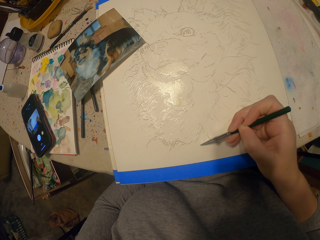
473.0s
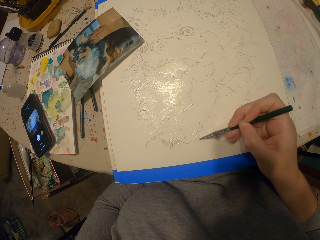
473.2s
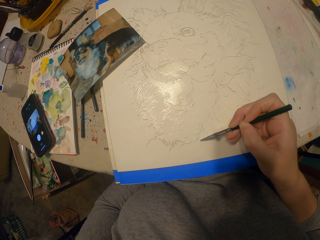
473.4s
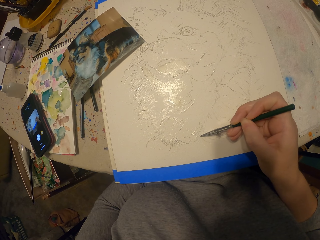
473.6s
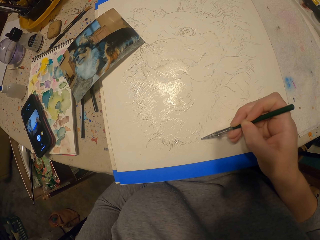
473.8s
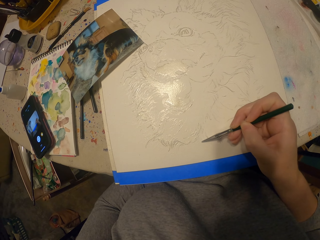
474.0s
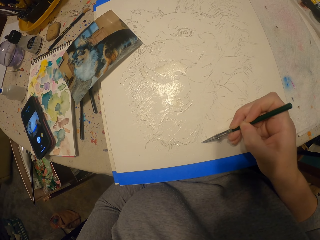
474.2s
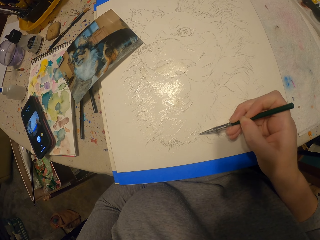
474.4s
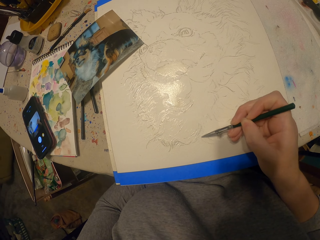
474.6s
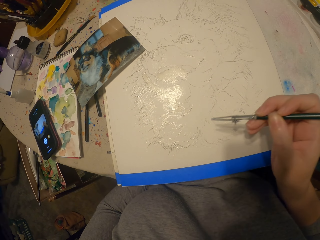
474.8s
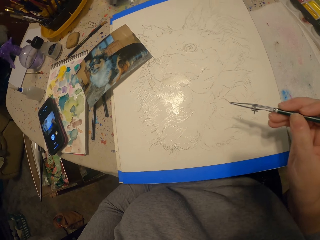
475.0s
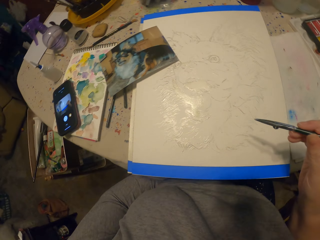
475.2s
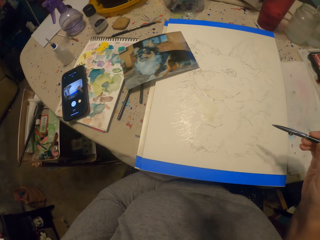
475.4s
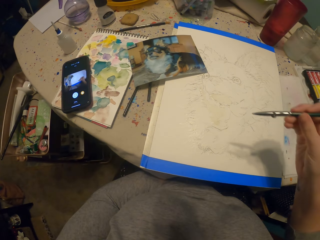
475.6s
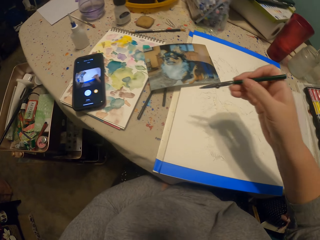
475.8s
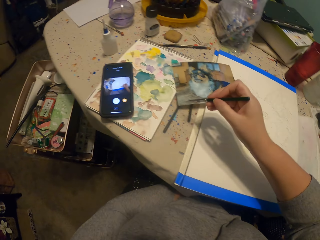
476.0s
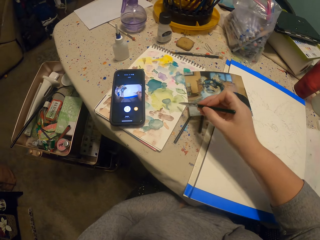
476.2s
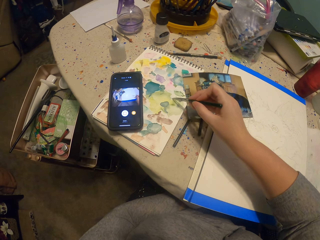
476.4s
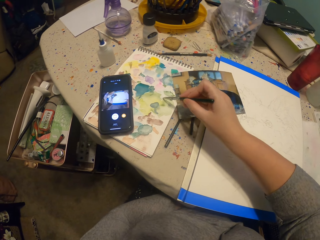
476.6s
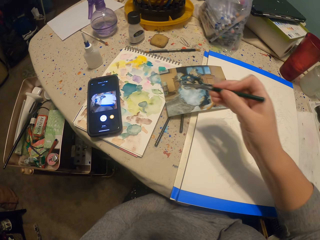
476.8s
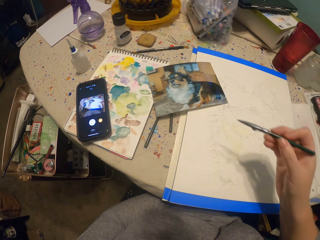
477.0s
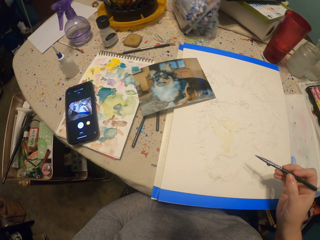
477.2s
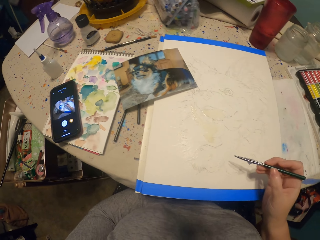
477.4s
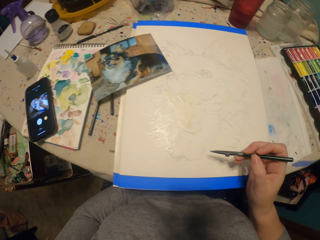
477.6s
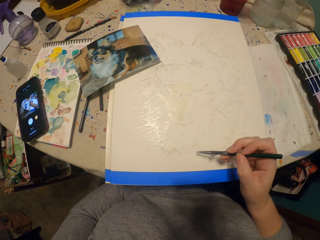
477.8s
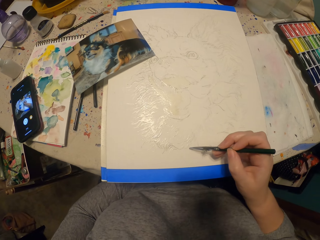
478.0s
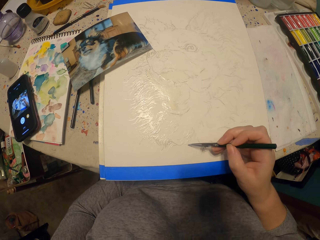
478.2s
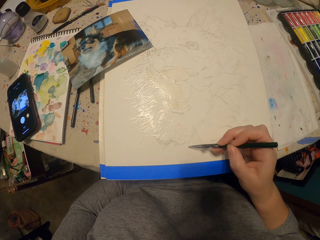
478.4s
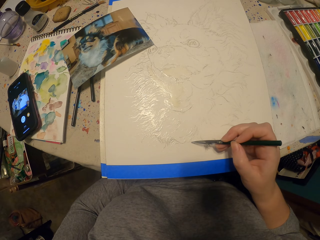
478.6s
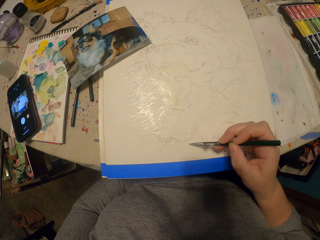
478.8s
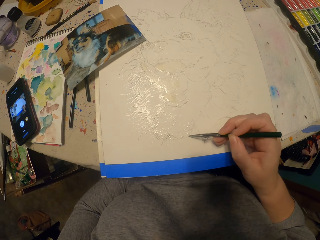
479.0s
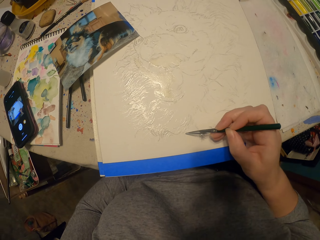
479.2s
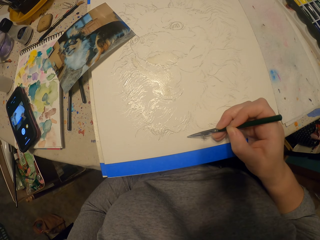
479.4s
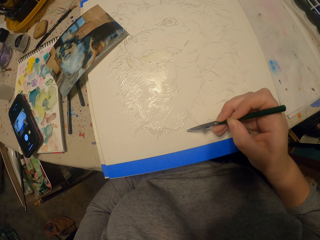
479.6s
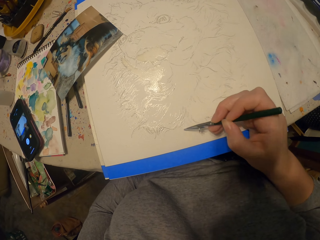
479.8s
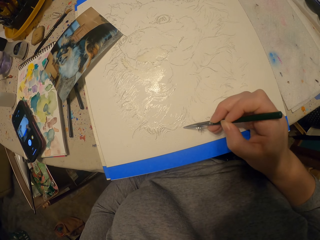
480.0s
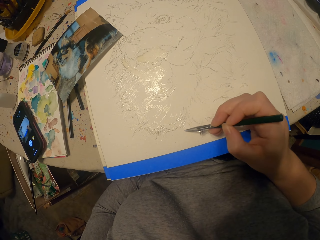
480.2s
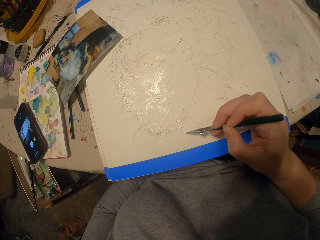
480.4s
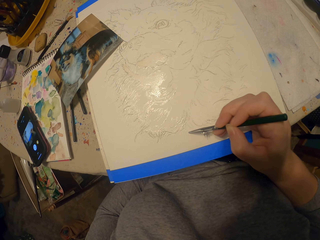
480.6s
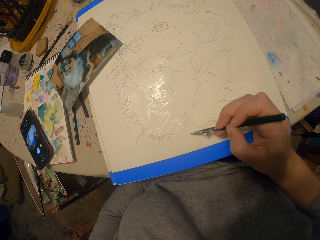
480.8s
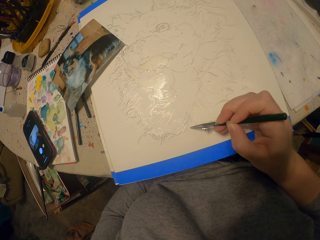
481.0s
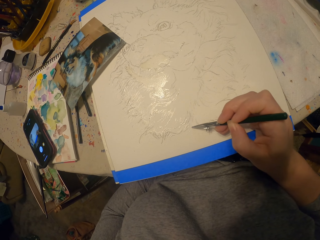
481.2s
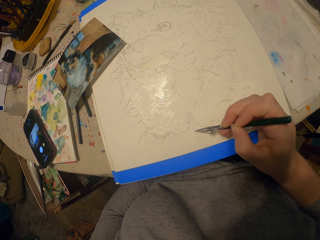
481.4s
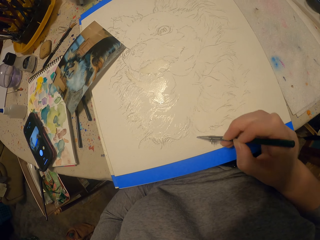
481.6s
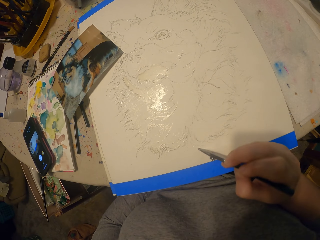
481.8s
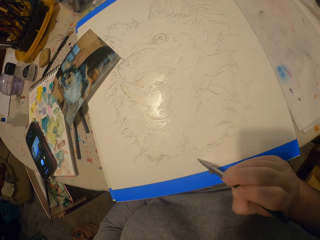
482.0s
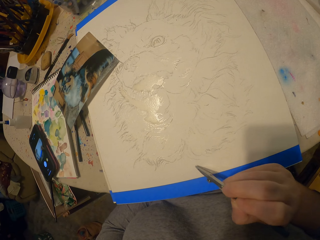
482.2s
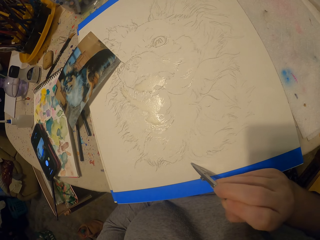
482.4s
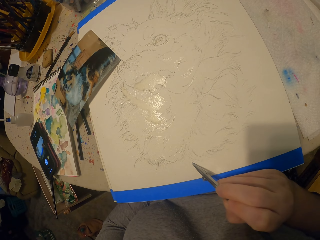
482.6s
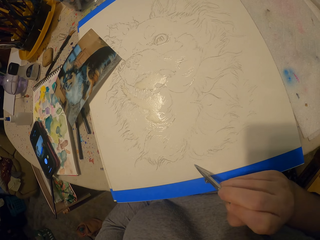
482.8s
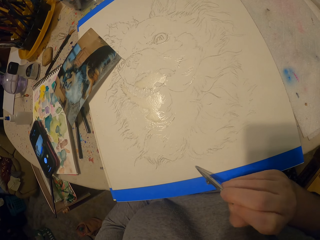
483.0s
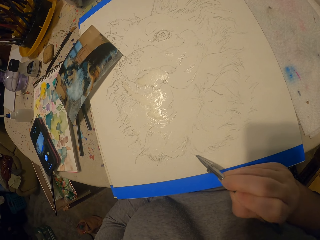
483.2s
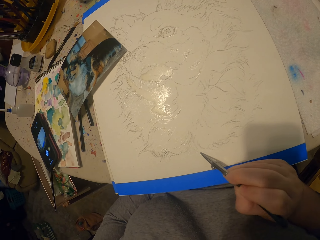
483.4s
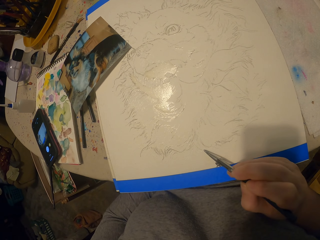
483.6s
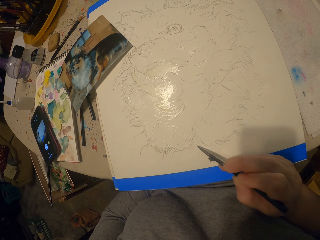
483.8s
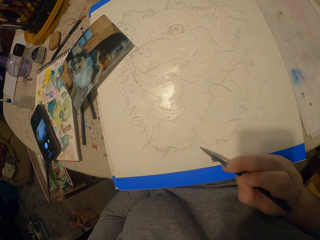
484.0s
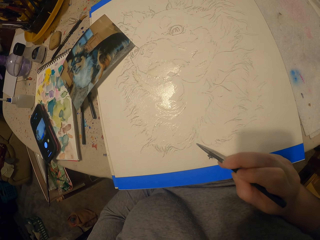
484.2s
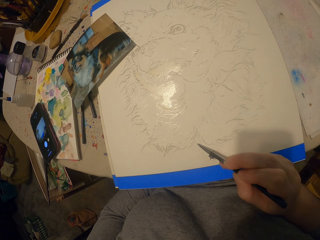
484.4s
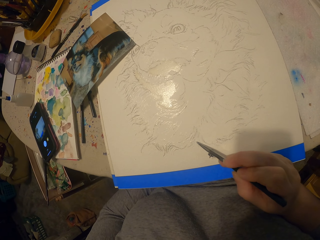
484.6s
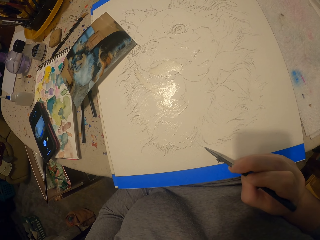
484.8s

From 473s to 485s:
The camera wearer moves the painting pencil away from the picture. They dip the pencil or paint brush in the ink. They paint a picture.

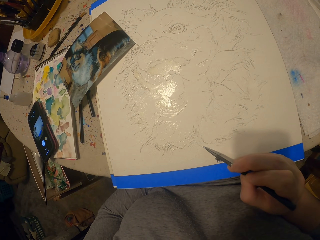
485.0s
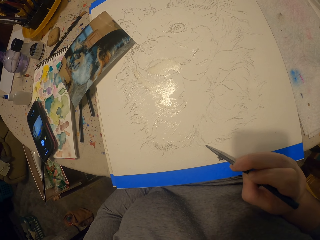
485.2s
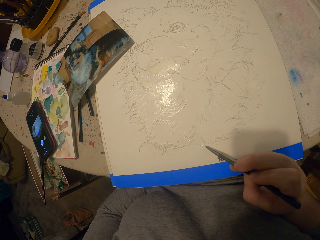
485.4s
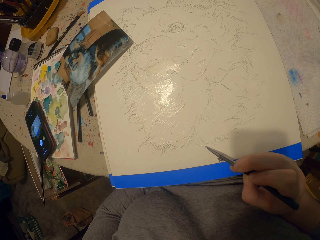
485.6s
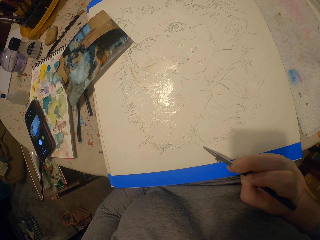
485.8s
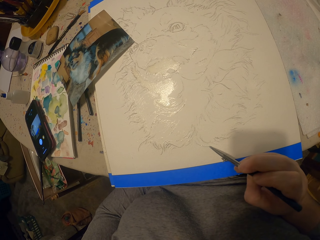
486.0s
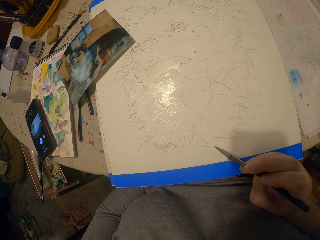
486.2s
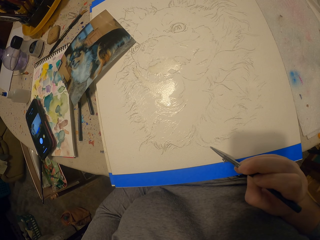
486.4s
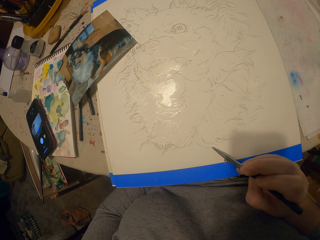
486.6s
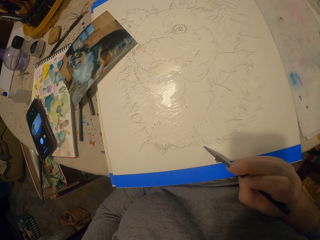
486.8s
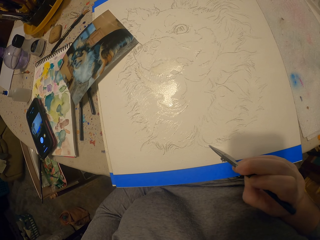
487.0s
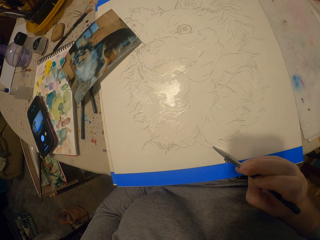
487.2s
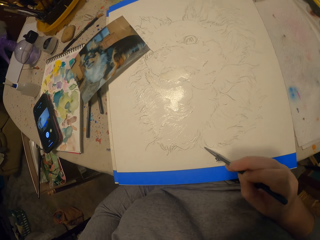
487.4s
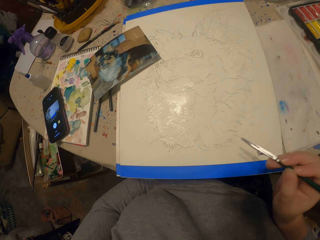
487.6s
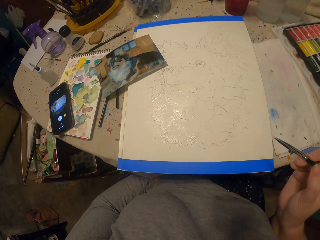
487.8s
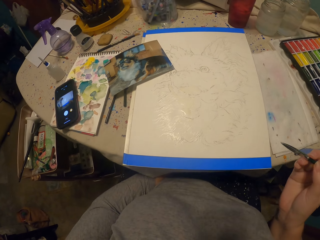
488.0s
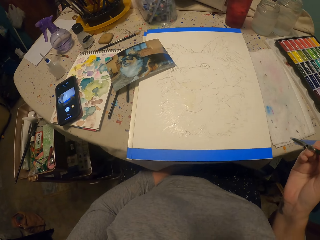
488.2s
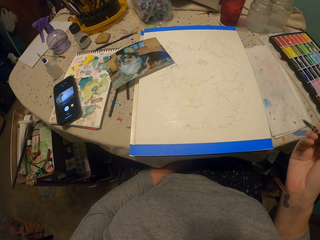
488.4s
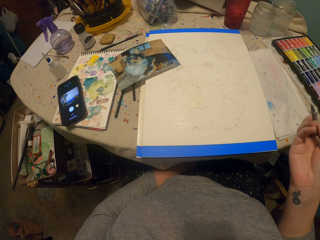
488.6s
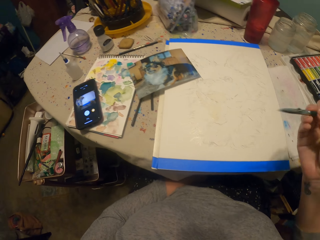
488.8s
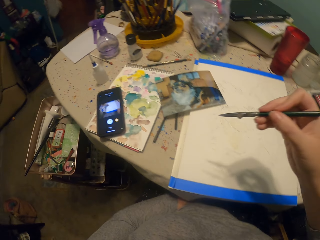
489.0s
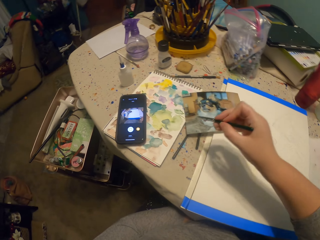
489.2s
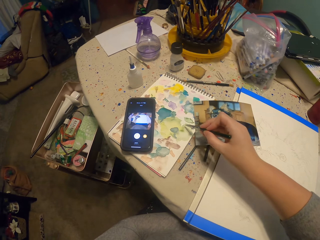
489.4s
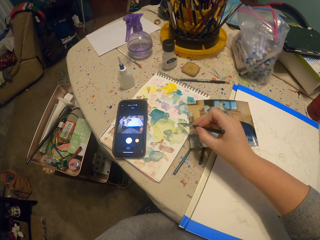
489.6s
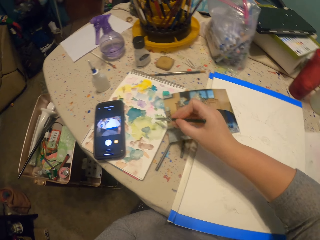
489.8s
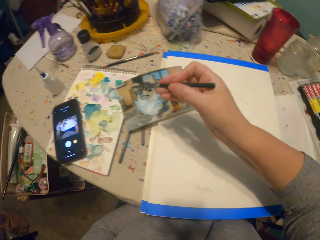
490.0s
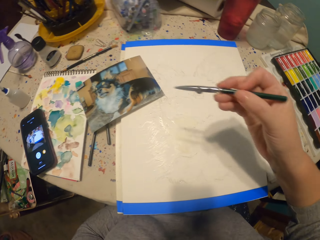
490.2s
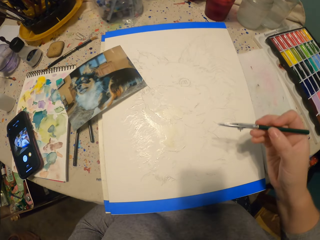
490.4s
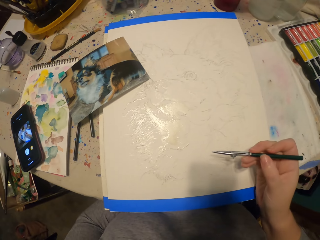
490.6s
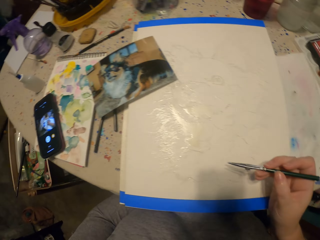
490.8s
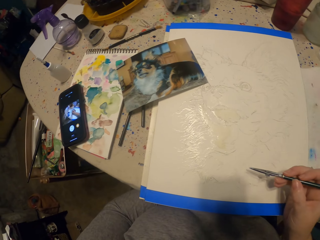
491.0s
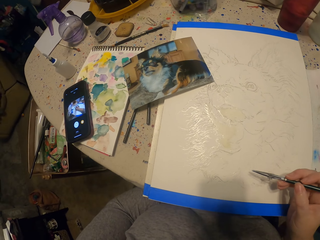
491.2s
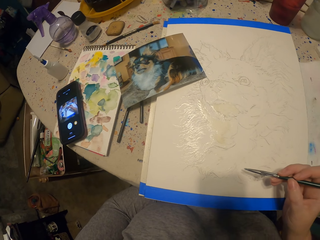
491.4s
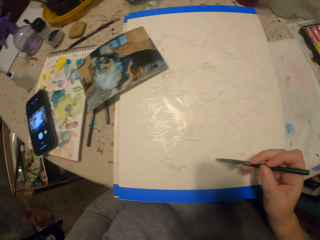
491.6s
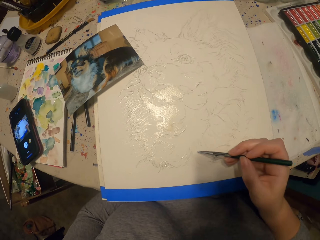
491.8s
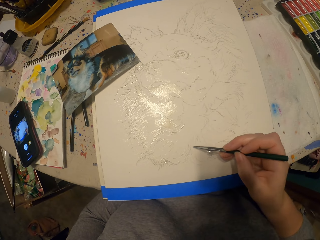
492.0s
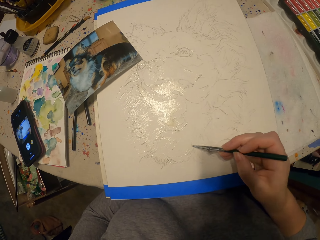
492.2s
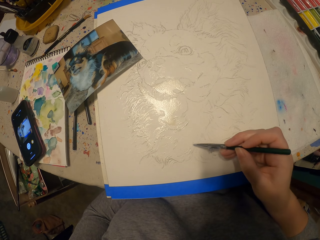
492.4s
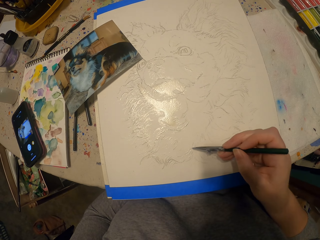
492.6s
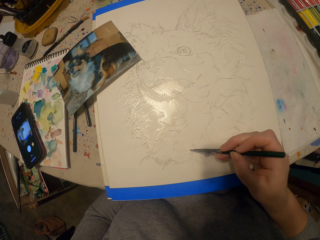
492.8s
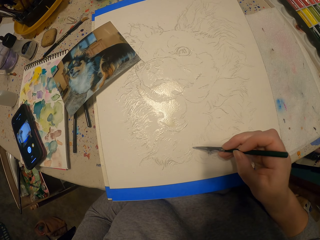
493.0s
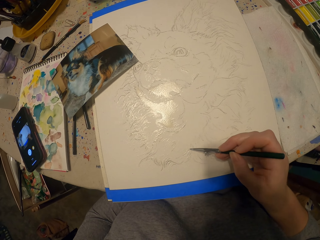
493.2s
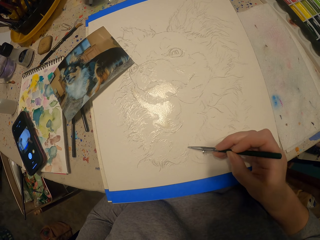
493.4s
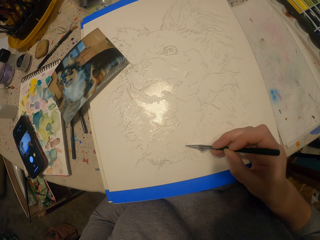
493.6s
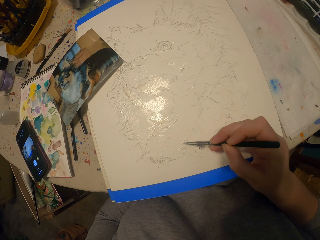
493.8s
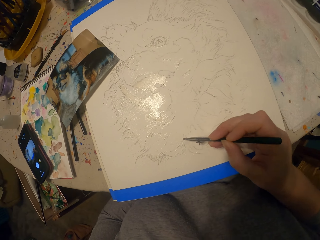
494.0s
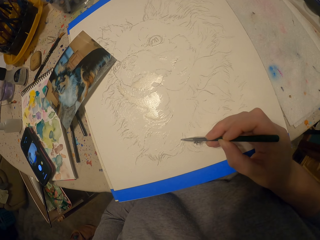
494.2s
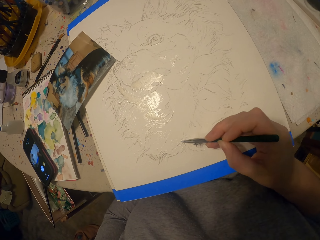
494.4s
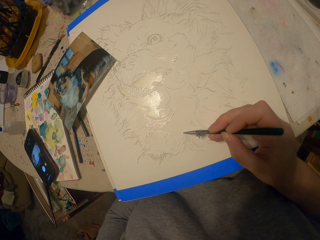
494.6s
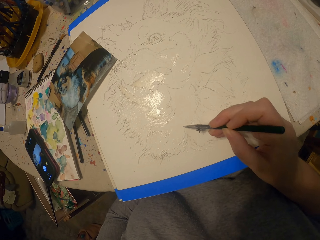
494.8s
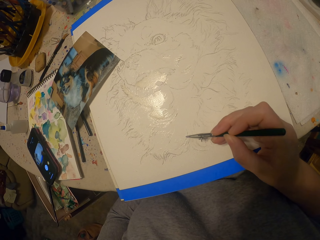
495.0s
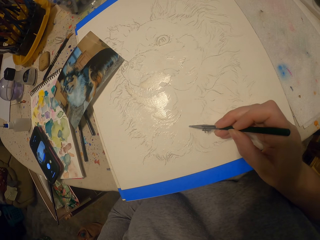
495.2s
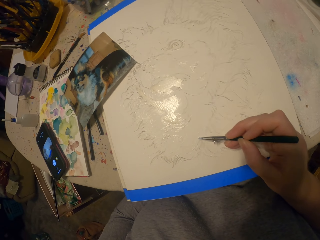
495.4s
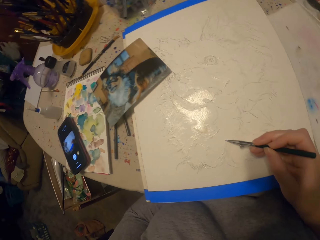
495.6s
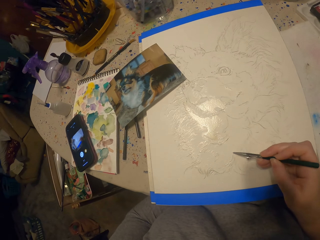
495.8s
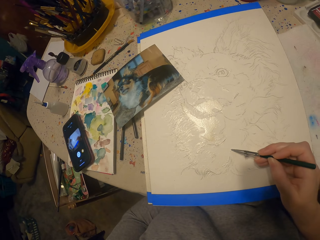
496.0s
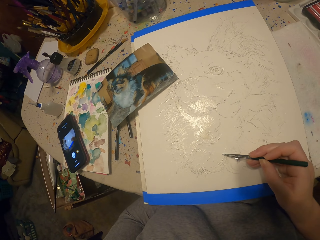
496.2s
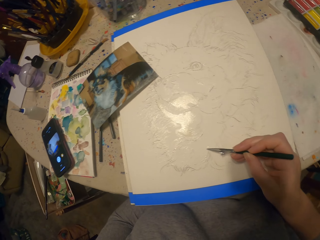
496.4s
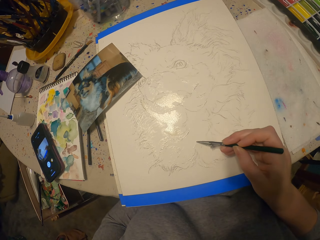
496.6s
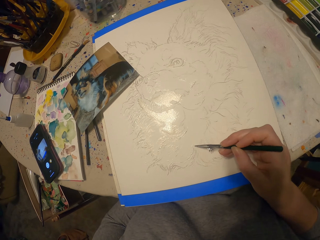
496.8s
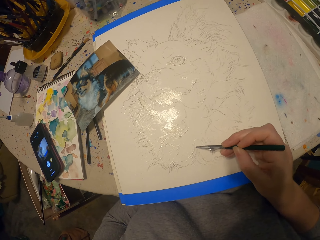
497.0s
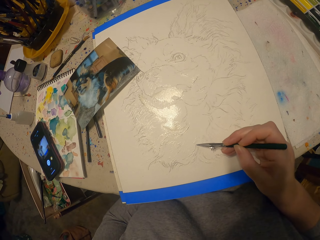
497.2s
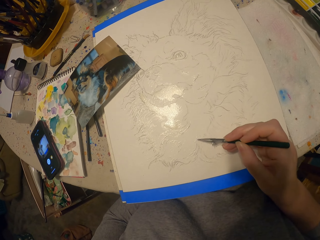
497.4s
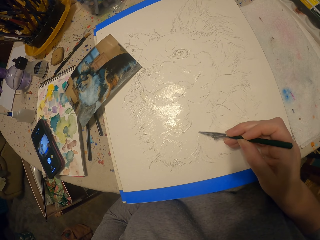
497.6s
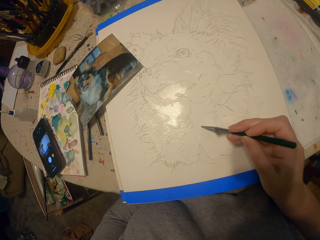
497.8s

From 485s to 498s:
The camera wearer moves the painting pencil away from the picture. They dip the pencil or paint brush in the ink. They paint a picture.
